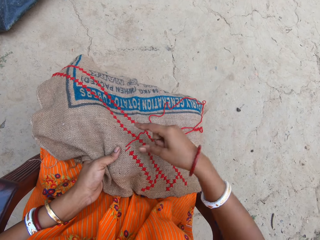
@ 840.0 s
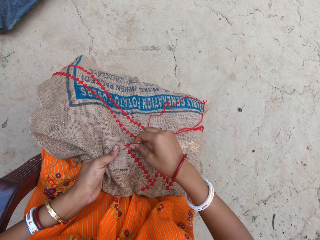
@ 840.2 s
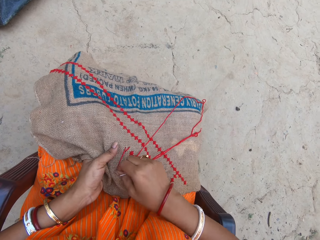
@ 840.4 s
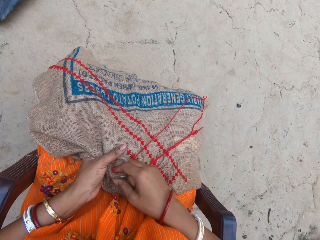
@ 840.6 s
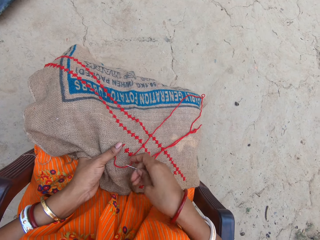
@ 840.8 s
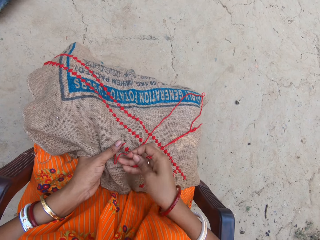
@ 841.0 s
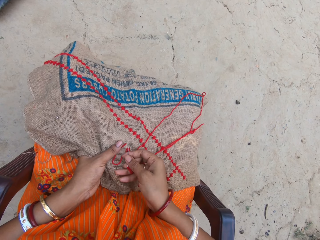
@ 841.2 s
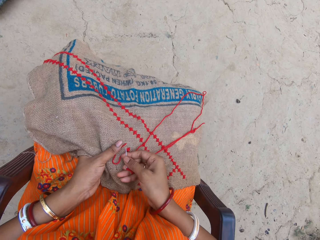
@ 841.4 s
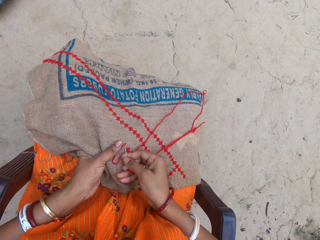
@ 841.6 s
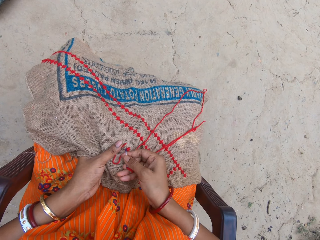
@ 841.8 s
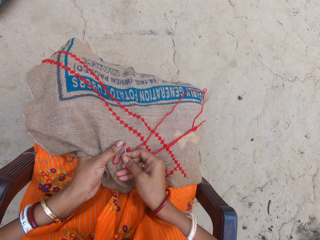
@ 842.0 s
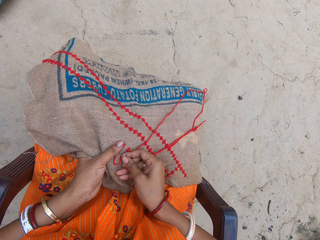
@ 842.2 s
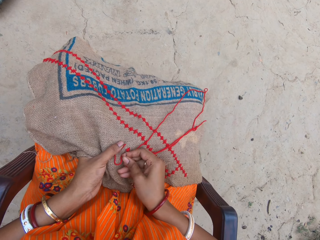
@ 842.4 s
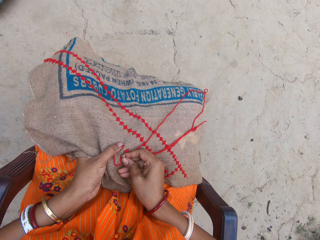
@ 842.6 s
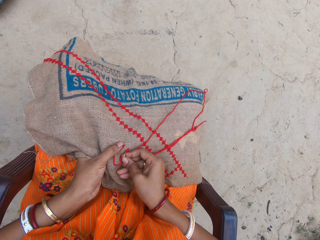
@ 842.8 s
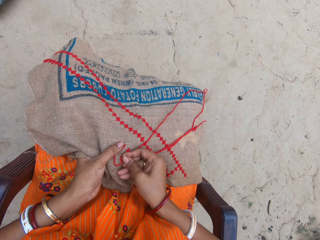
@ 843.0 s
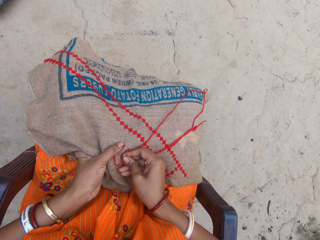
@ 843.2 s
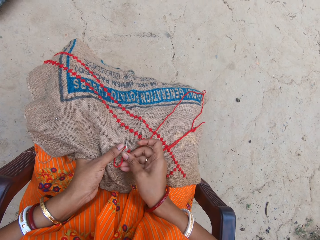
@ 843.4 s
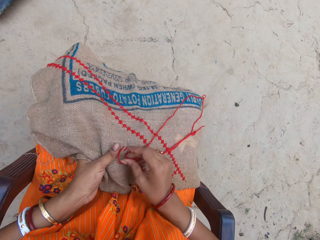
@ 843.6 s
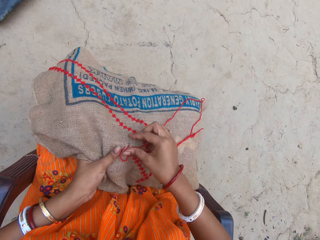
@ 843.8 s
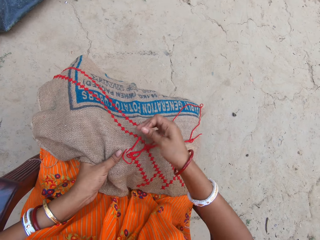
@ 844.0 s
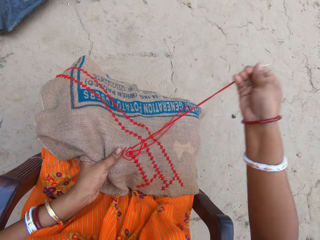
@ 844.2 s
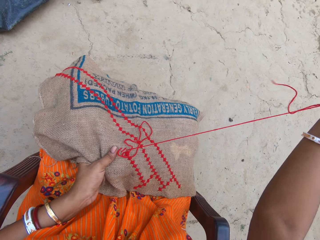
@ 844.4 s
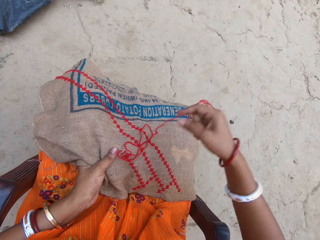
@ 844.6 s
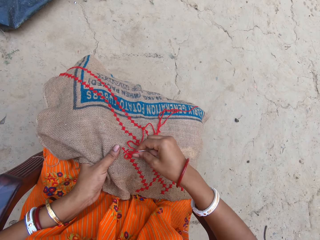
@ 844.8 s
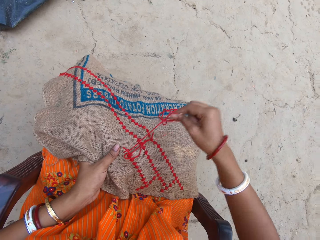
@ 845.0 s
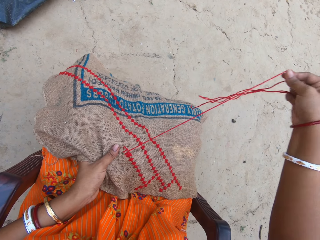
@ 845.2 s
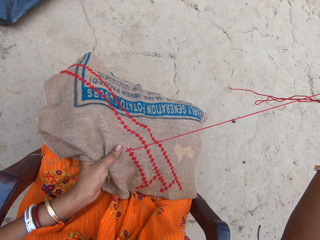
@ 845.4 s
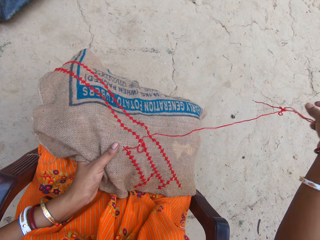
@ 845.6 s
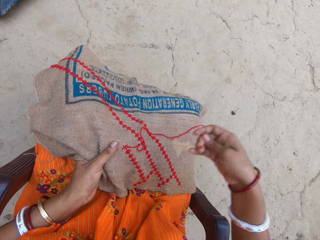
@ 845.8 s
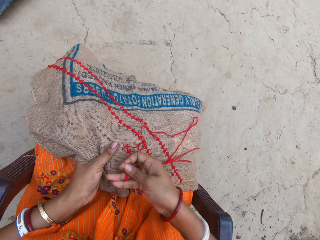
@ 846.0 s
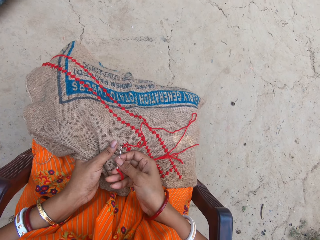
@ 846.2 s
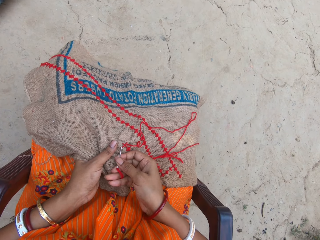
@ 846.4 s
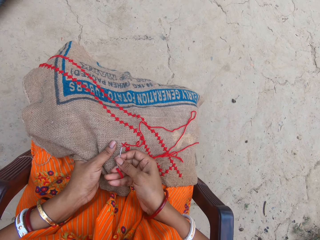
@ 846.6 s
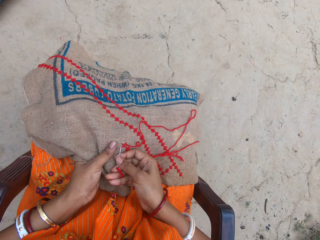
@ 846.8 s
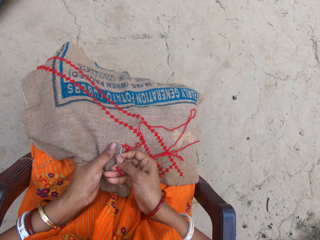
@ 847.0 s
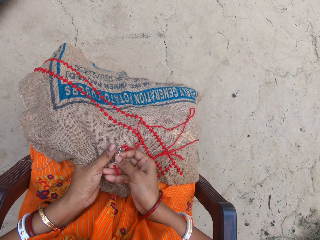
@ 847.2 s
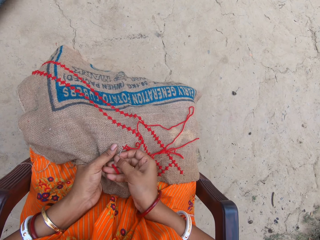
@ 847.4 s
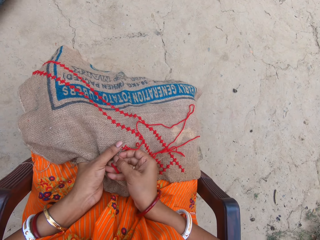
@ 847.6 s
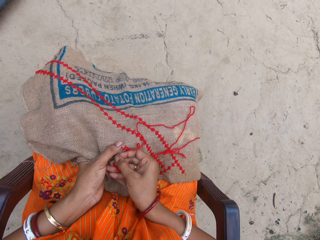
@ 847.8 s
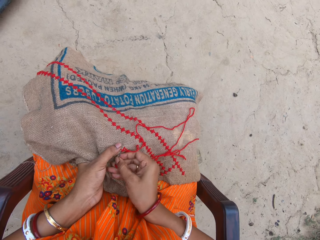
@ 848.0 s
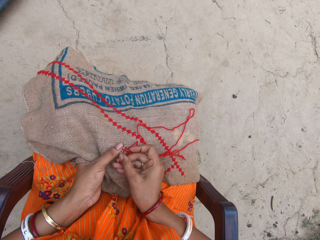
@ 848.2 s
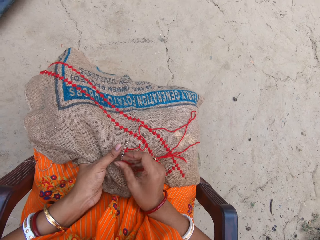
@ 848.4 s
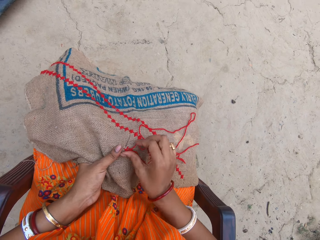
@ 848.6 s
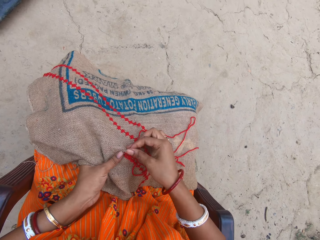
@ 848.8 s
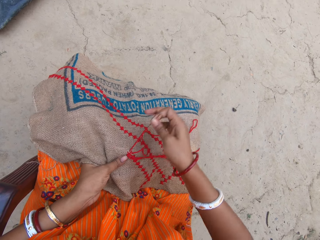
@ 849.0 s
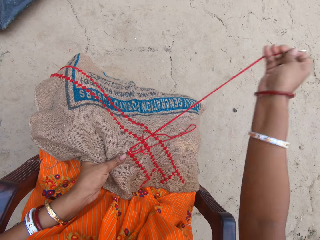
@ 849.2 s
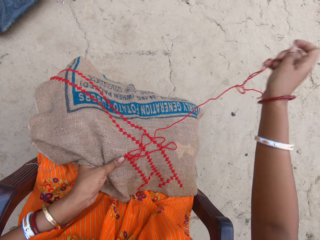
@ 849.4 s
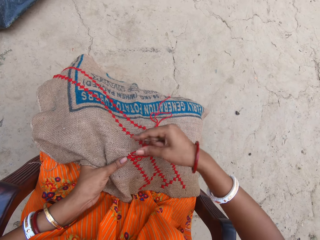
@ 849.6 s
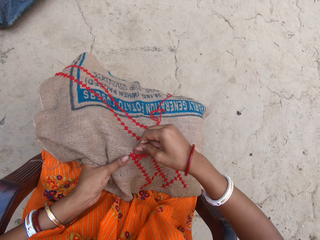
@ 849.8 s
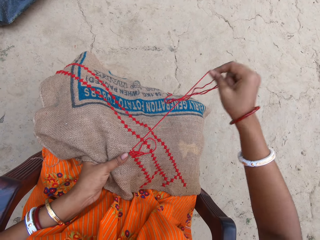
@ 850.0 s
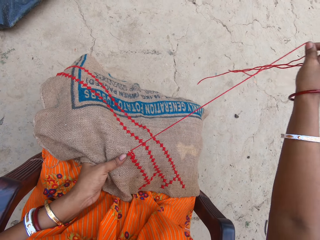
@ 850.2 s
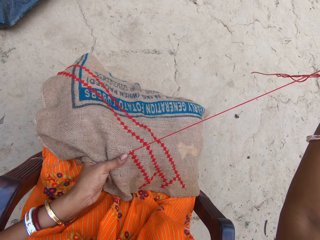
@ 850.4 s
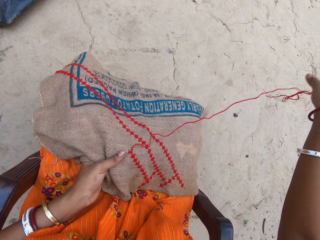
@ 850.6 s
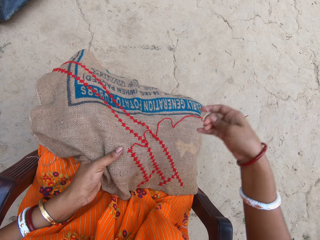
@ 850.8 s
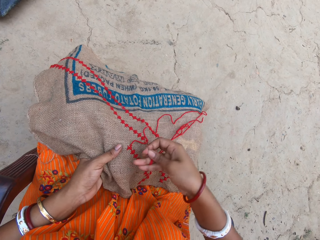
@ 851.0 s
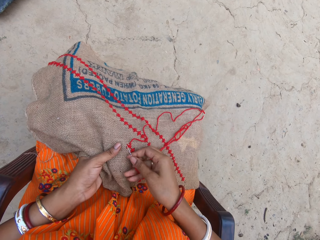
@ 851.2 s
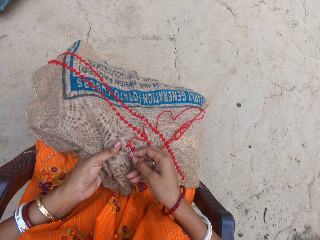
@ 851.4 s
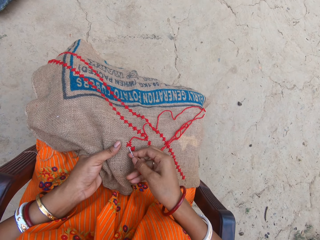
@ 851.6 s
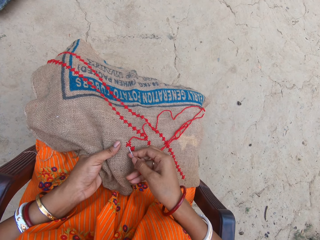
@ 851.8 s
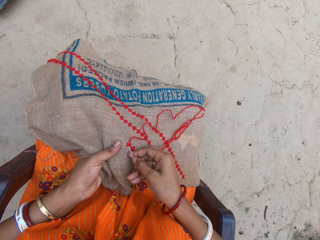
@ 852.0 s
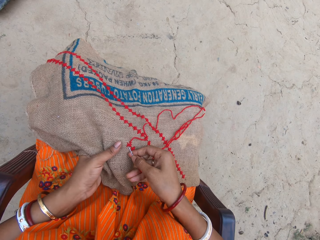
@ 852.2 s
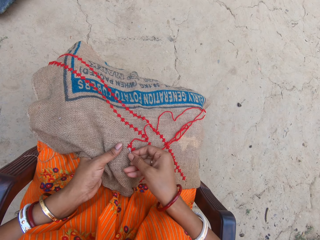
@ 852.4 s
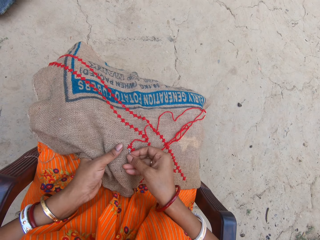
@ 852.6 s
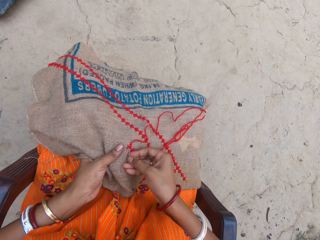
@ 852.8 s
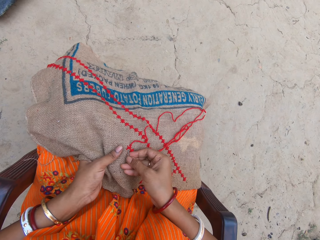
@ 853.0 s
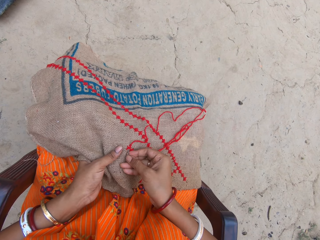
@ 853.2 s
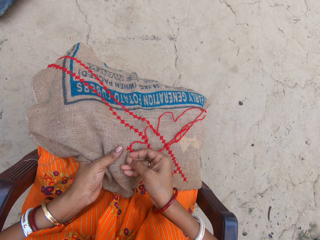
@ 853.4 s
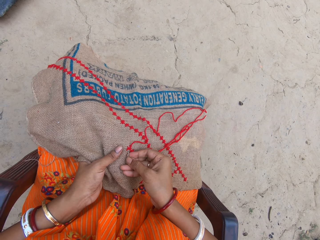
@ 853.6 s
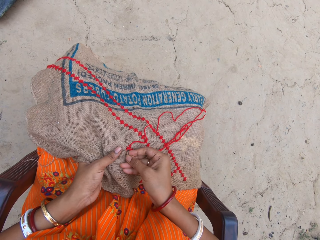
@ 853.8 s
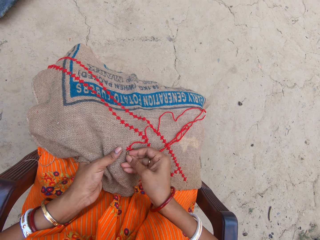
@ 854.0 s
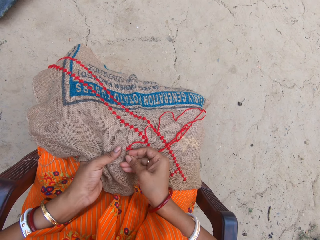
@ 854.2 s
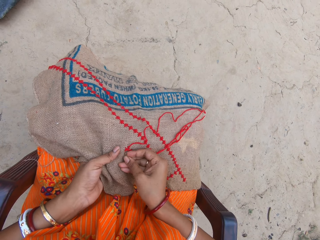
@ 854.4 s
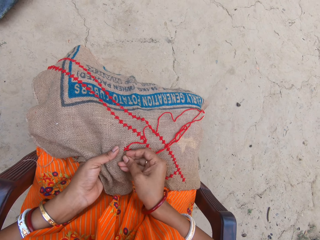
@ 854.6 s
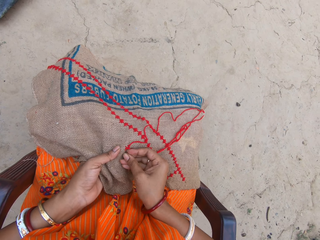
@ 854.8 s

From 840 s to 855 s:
The camera wearer sews a fabric with a needle. They pull out a thread with the needle. They sew the fabric with the needle. They pull out the thread with the needle. They sew the fabric with the needle.

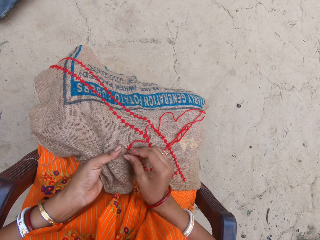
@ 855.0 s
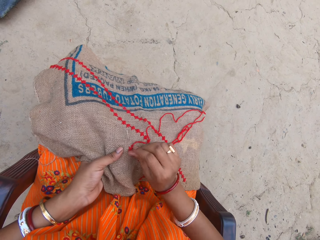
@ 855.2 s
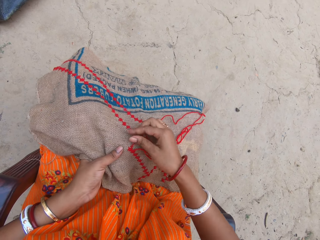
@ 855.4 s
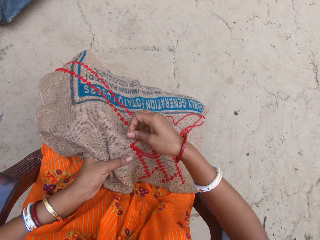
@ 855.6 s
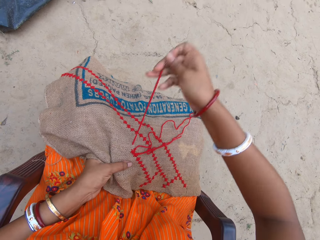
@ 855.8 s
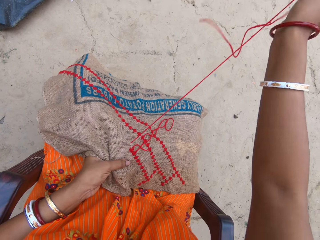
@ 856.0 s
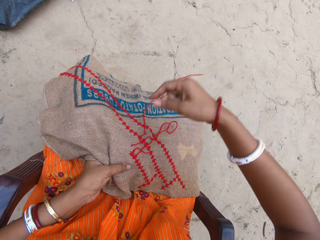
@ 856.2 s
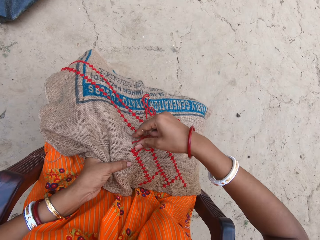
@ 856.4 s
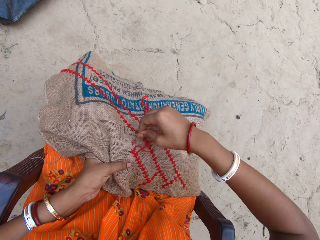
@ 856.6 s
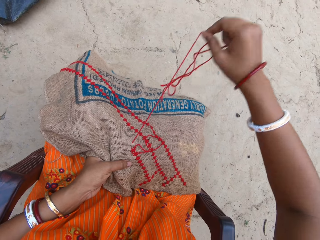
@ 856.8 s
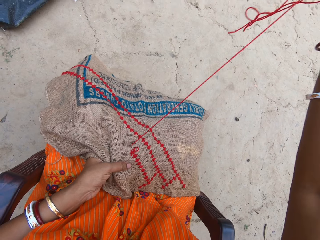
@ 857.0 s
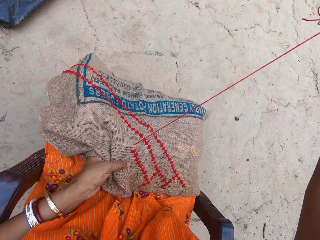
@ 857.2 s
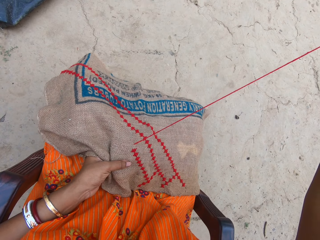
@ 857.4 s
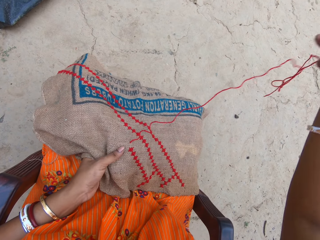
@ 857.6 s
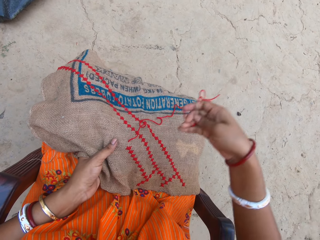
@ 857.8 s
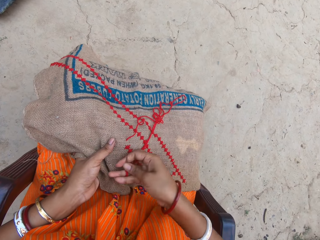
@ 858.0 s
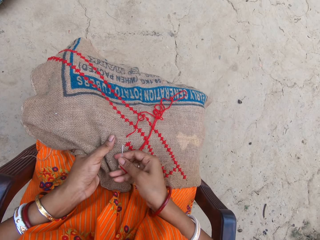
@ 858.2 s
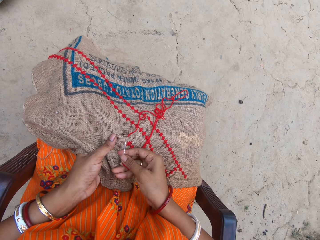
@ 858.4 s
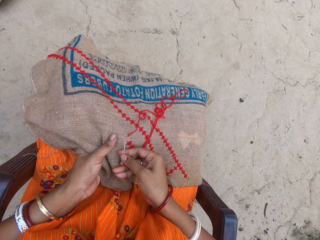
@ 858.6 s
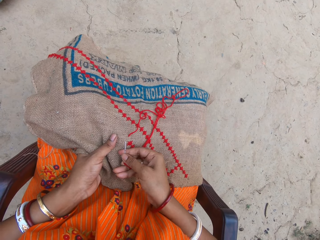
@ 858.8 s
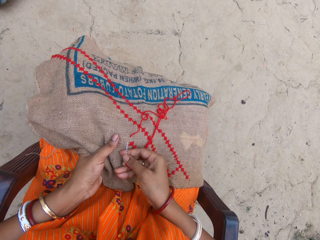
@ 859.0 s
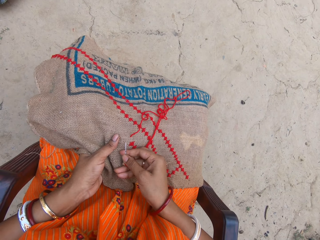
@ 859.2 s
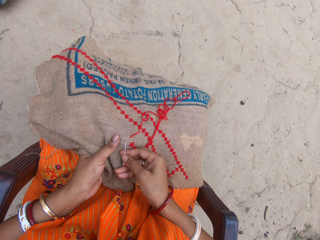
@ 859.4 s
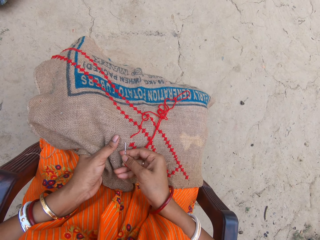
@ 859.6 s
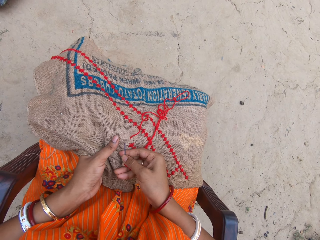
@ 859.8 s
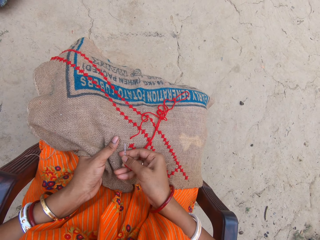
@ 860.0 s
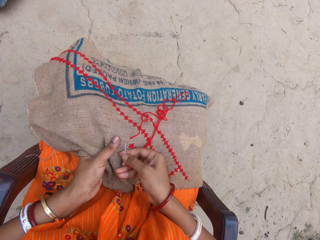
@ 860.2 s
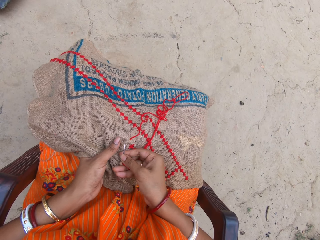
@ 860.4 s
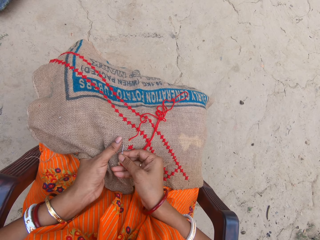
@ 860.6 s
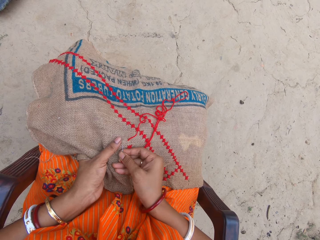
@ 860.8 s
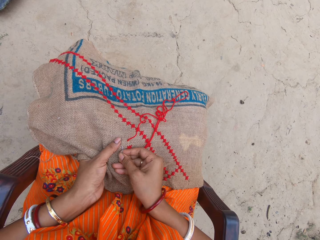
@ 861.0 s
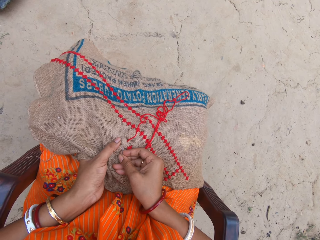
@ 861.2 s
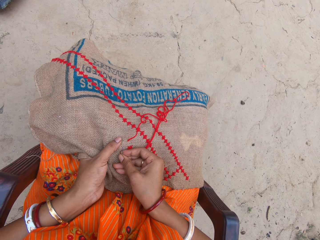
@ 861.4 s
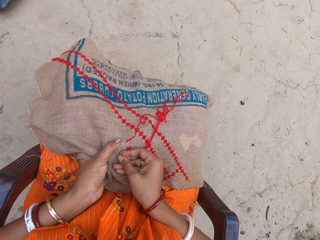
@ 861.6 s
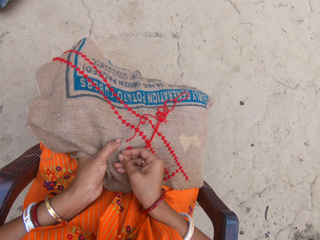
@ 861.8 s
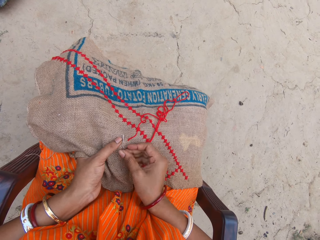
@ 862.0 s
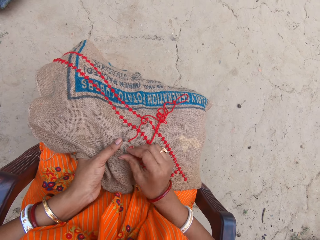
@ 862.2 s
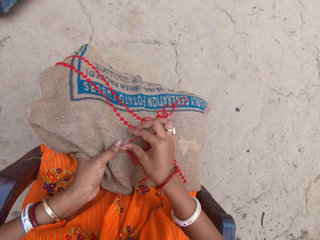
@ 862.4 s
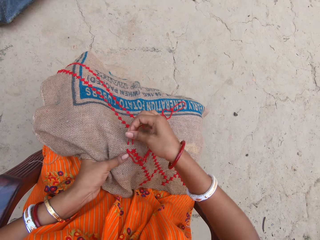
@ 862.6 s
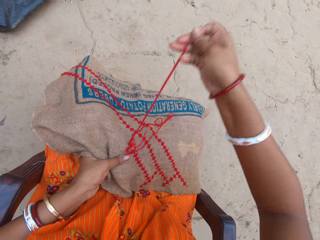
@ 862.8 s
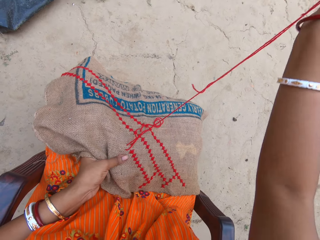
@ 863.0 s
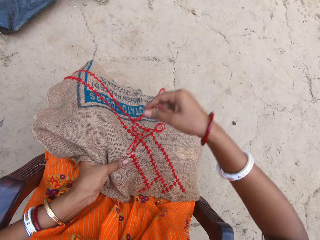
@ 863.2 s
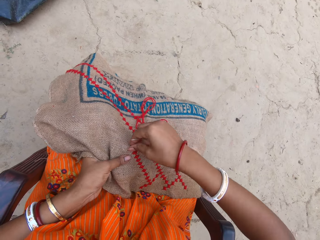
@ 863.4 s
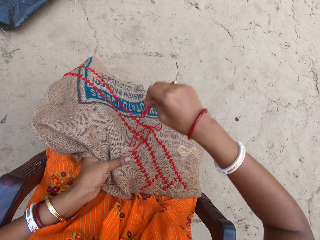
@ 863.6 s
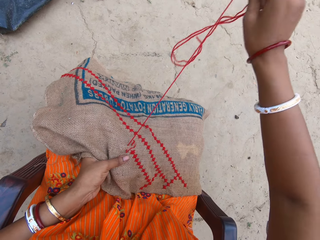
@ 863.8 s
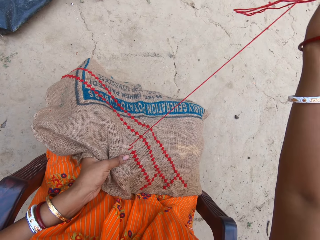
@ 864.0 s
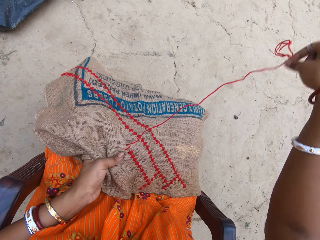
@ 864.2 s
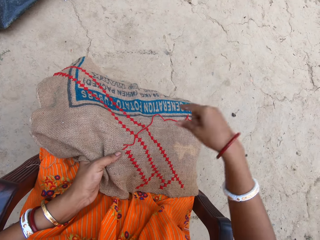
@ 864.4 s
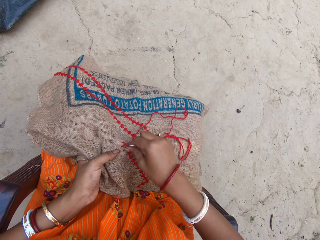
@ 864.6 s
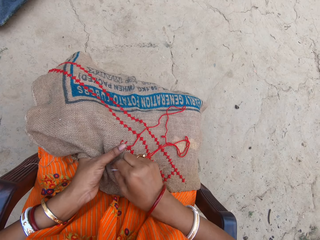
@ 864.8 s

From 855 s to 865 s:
The camera wearer pulls out a thread with a needle. They sew a fabric with the needle. They pull out the thread with the needle.
